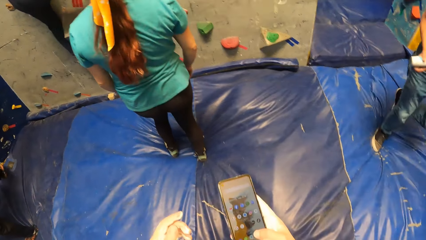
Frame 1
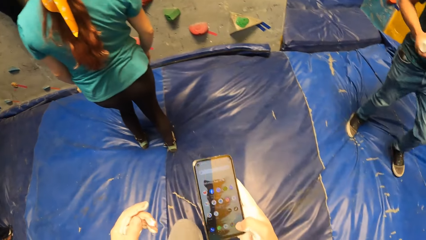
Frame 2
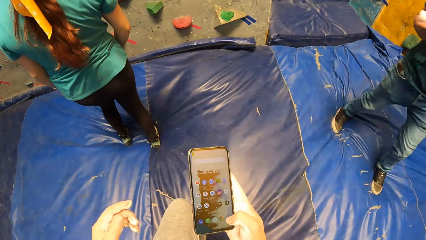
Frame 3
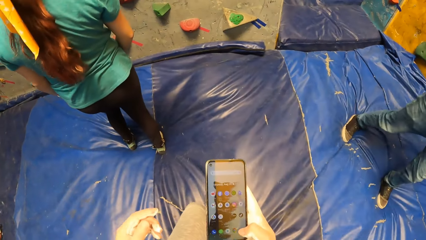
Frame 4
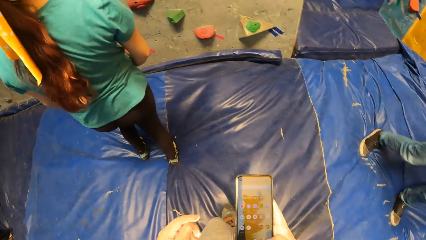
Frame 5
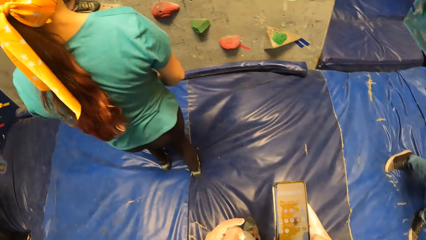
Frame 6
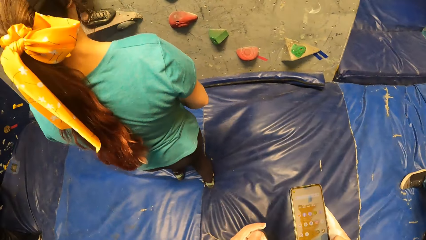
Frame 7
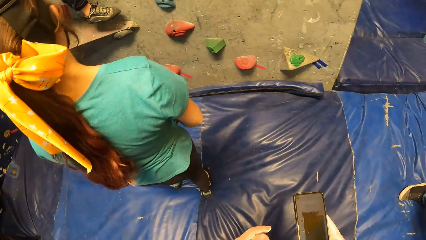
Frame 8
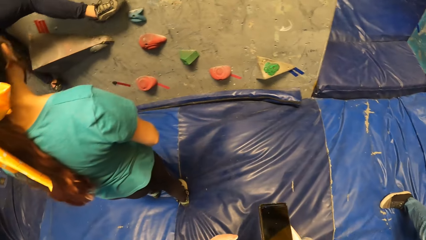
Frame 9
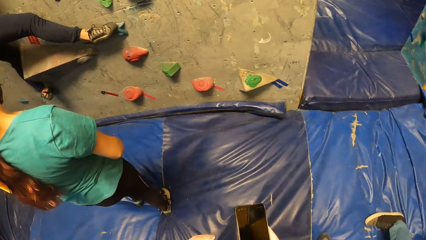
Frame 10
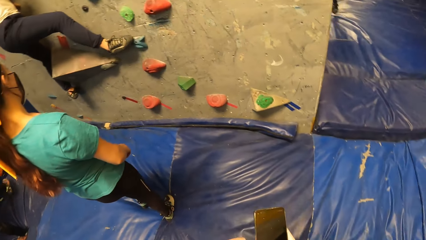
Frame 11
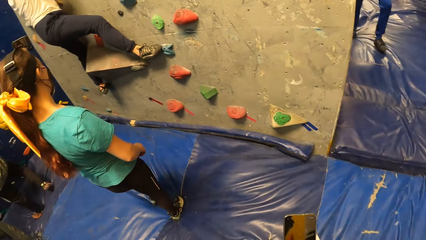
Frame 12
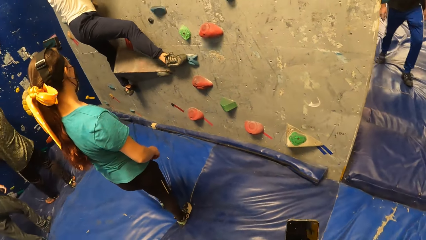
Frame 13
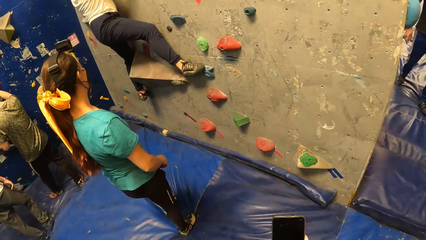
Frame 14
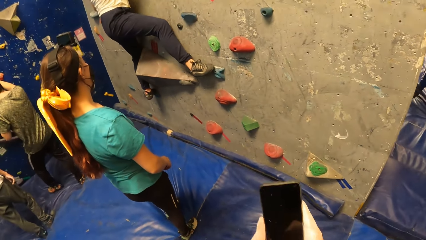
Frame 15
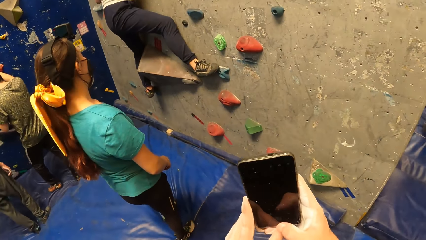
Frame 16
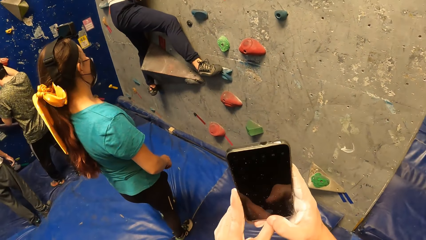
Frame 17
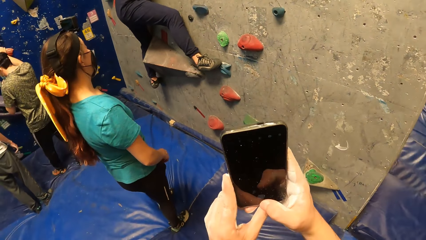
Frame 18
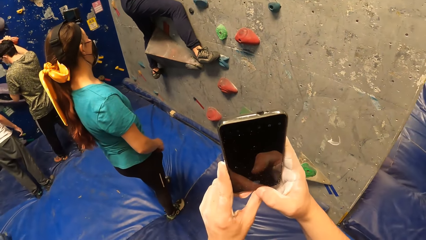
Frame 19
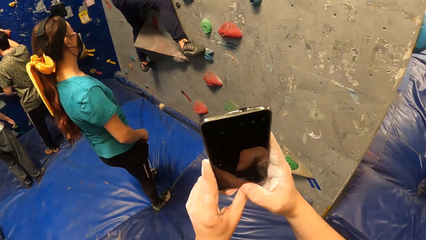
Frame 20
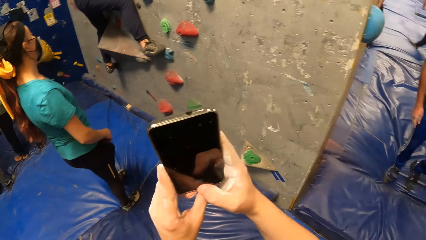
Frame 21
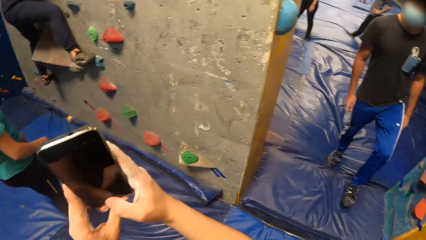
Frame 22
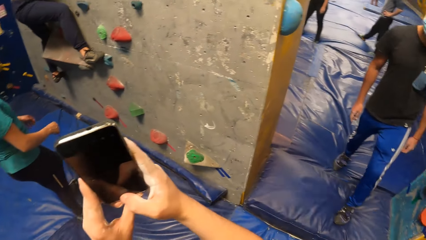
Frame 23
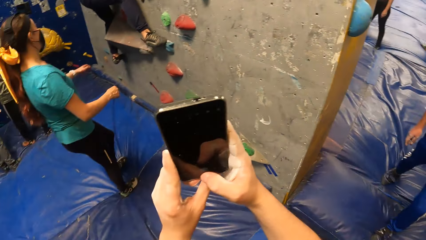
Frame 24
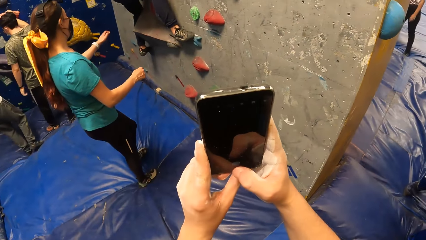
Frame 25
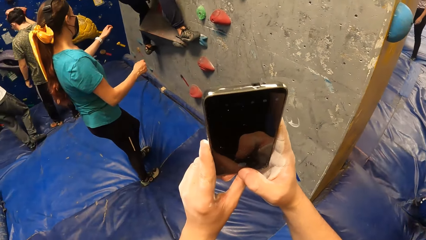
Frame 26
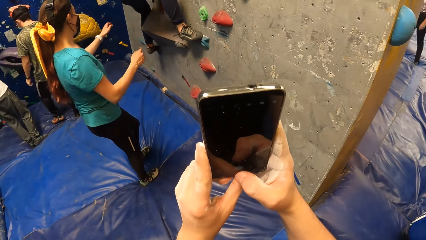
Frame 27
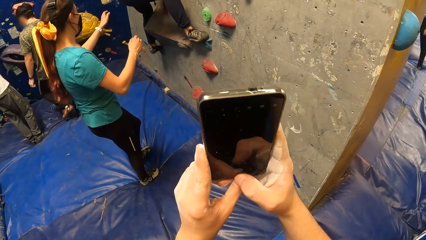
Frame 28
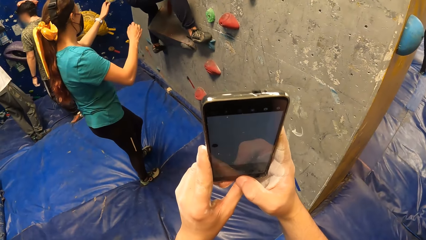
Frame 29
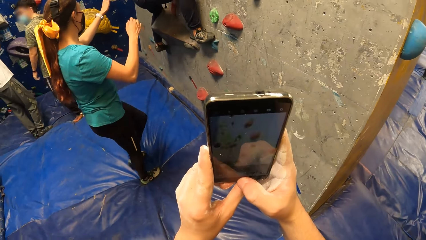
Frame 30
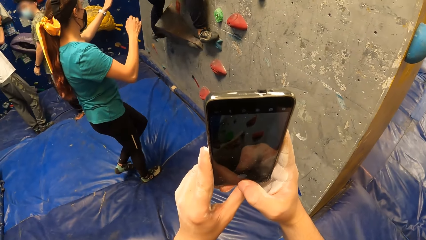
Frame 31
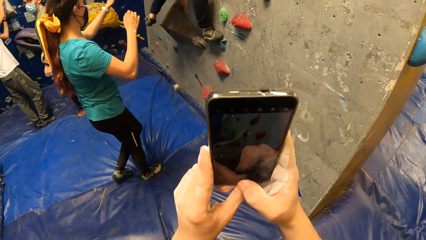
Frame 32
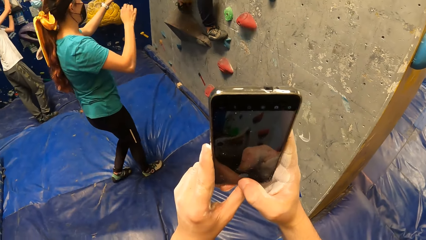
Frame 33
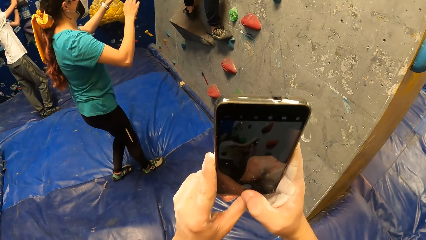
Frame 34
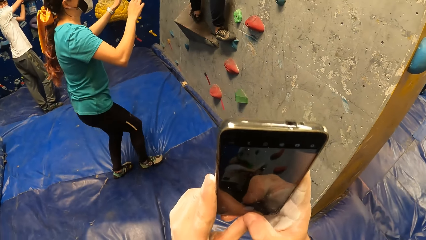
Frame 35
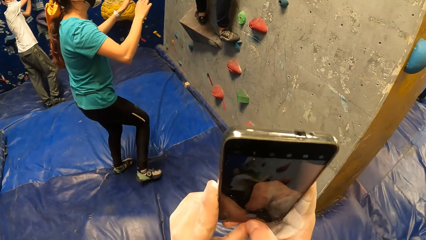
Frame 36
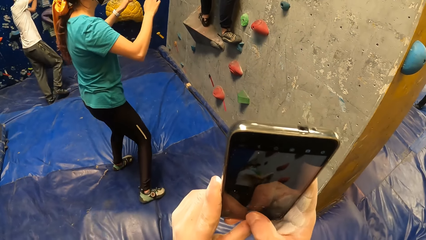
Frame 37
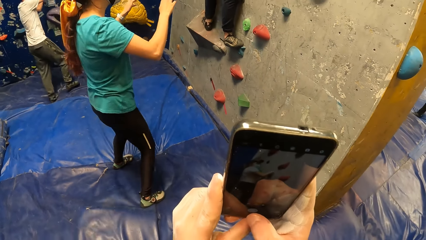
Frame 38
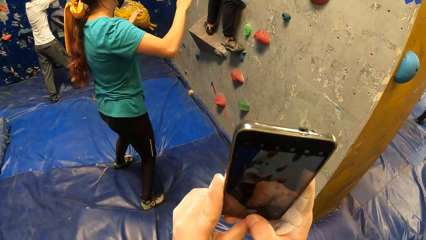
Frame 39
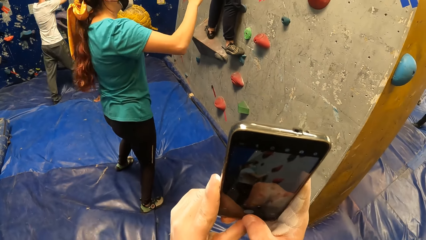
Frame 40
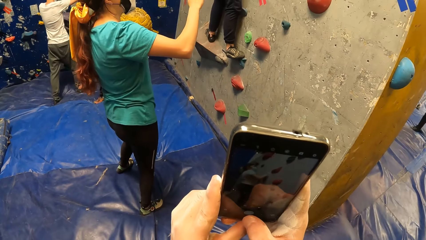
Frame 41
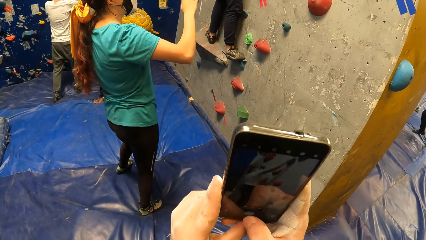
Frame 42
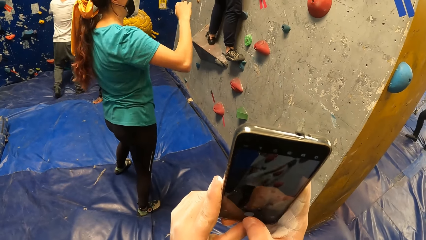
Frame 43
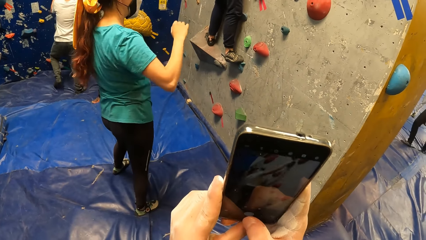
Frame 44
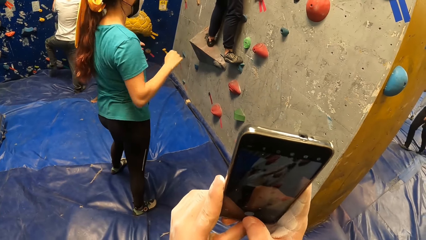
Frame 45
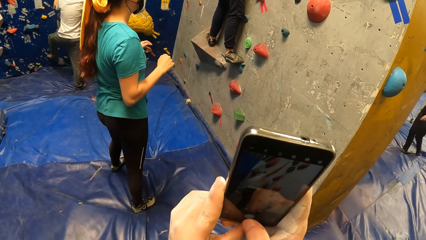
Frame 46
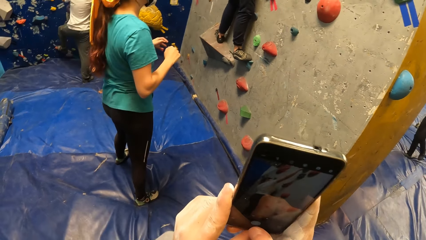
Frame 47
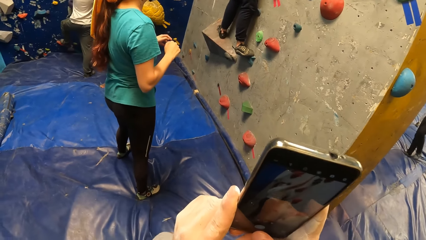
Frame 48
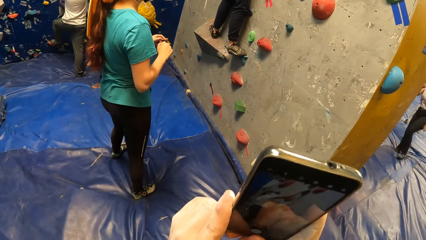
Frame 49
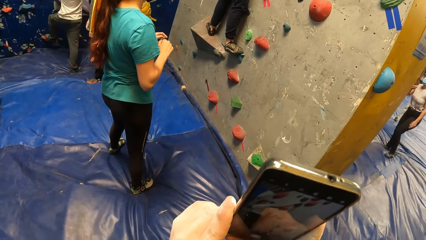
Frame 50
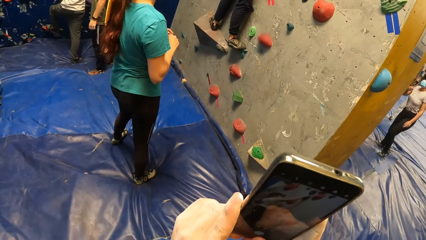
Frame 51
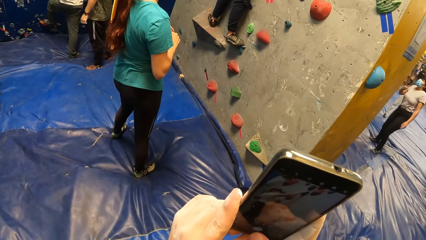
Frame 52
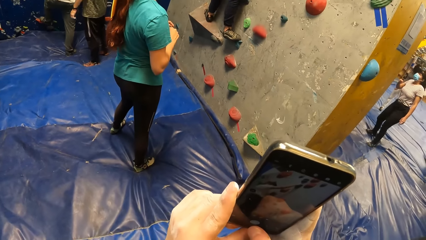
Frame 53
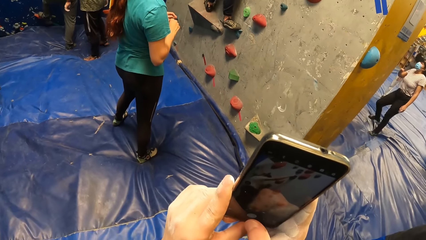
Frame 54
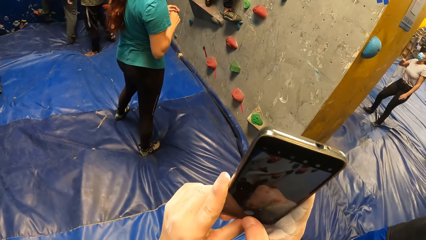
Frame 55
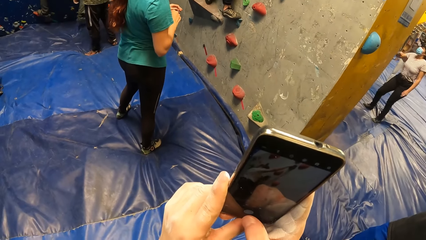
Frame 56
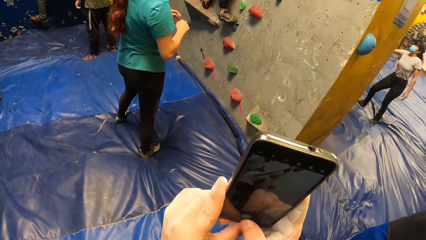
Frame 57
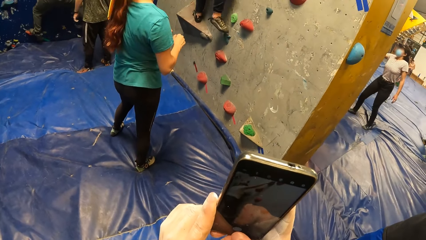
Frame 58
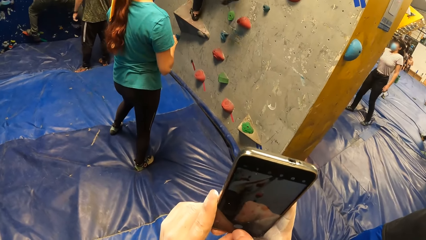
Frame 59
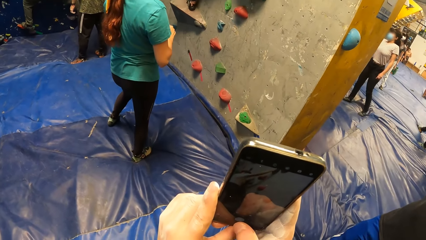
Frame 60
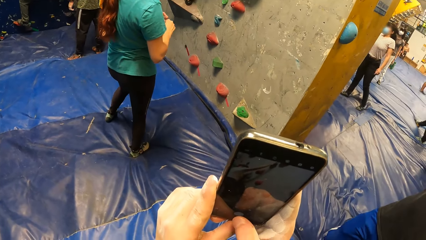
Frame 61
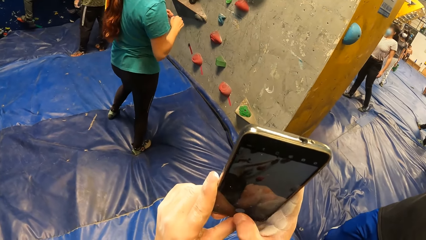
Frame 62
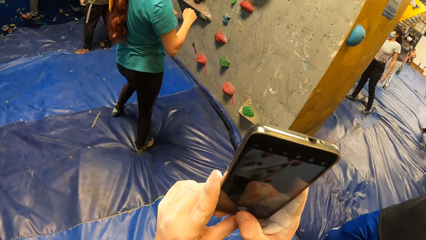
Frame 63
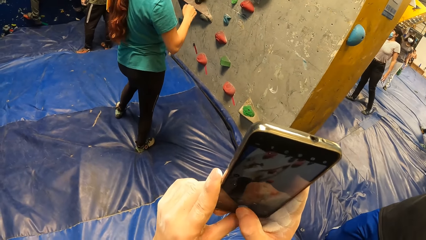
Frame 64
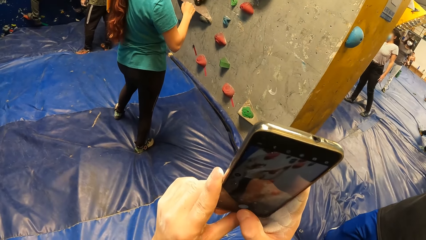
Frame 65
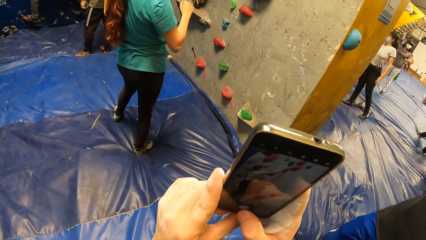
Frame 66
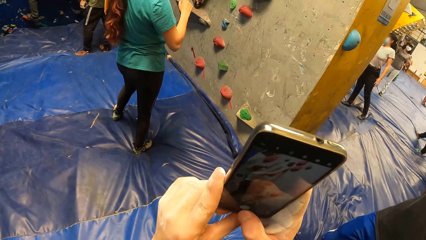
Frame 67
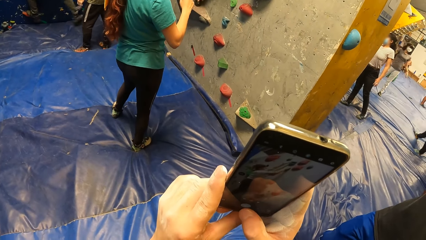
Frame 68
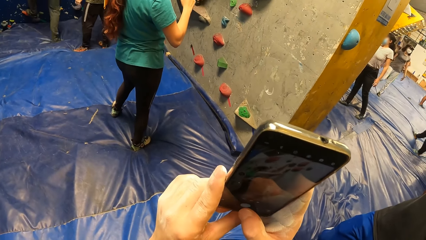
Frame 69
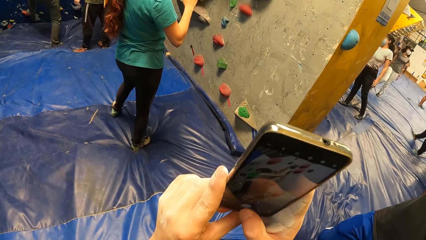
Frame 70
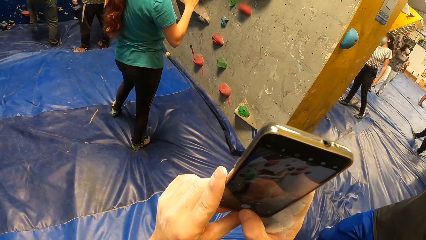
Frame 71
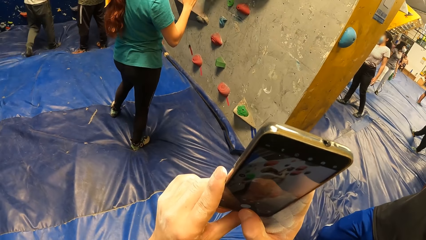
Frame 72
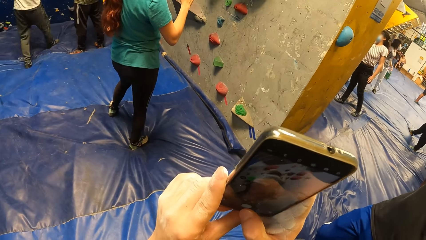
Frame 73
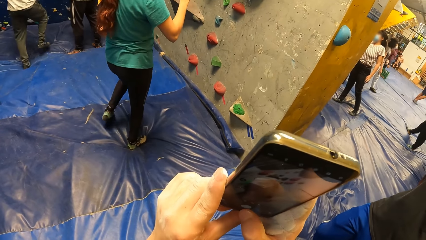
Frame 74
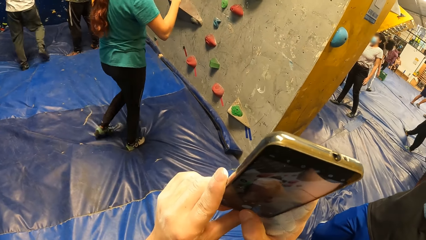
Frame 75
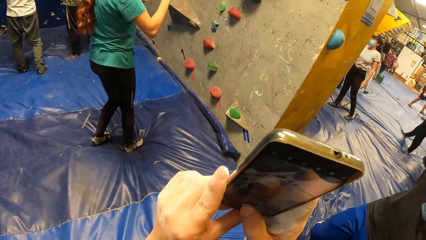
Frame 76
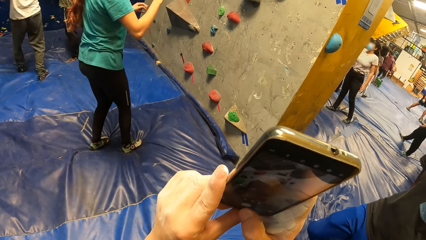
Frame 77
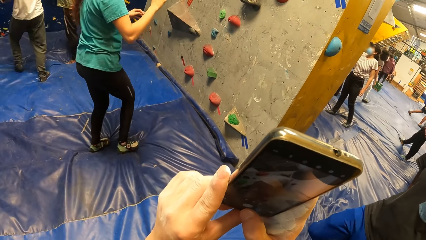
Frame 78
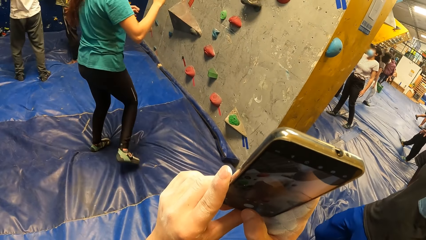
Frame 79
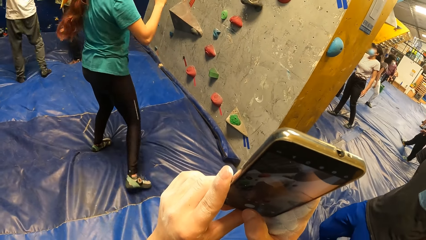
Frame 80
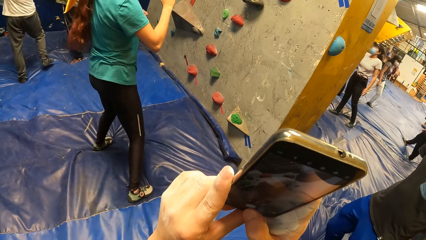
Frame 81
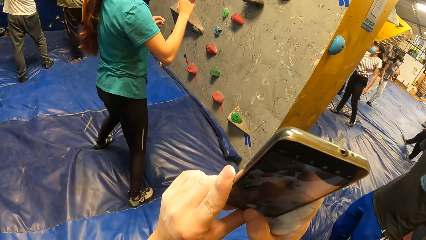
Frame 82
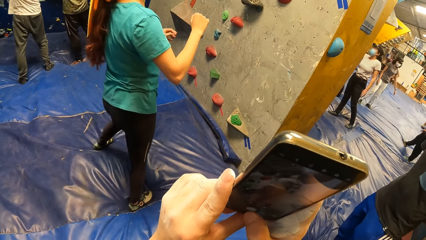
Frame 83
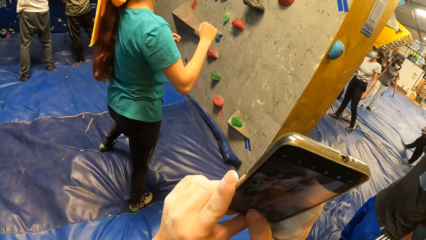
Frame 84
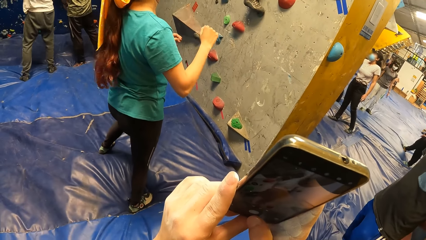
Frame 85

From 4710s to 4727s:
The camera wearer uses the phone. They step forward and walk around. They take a photo.
